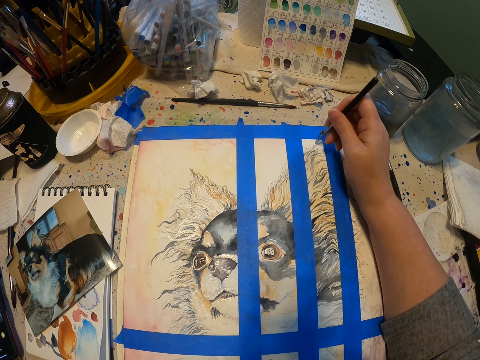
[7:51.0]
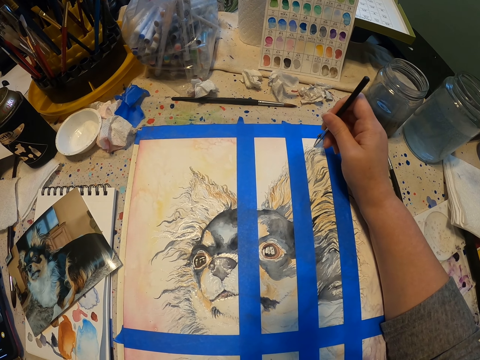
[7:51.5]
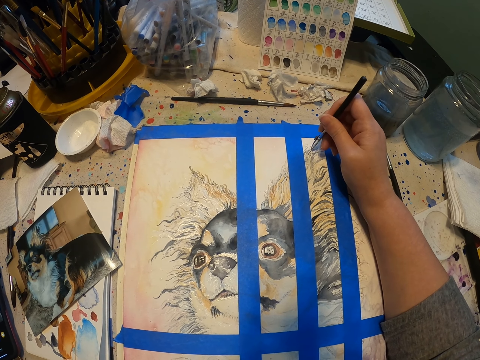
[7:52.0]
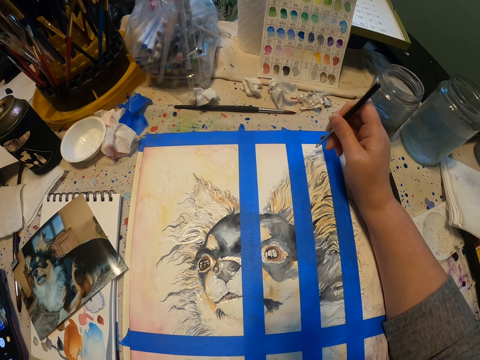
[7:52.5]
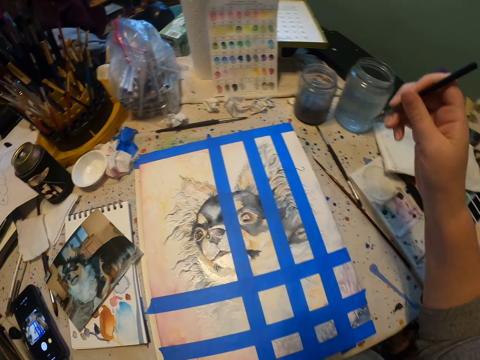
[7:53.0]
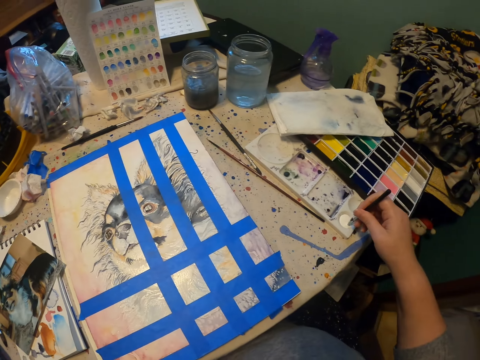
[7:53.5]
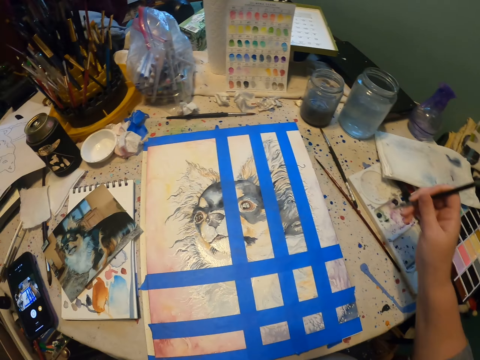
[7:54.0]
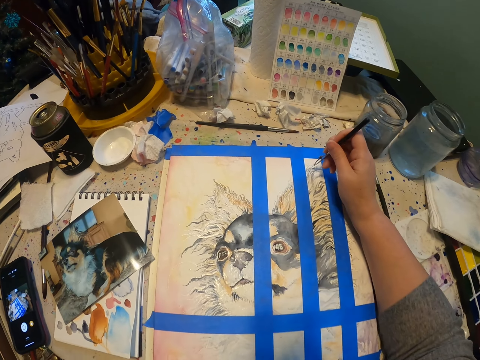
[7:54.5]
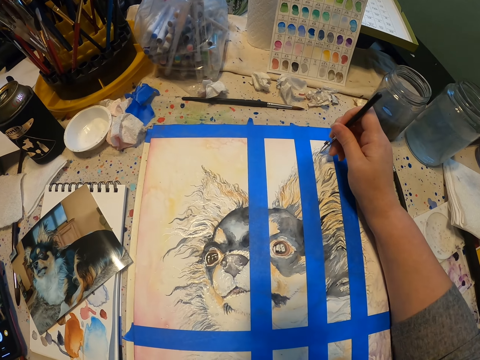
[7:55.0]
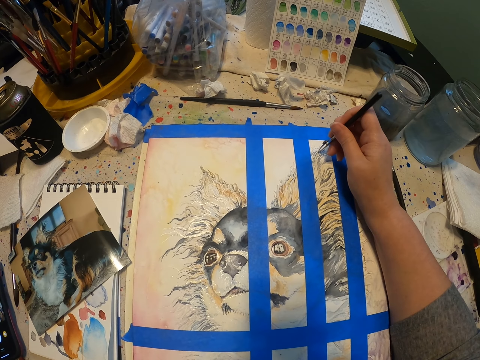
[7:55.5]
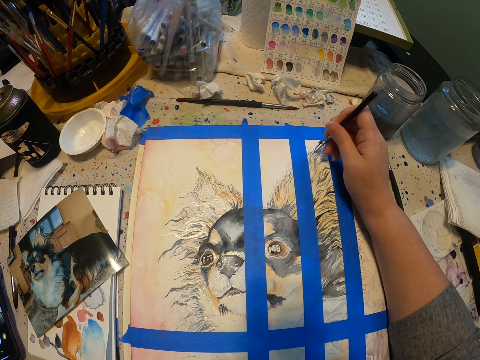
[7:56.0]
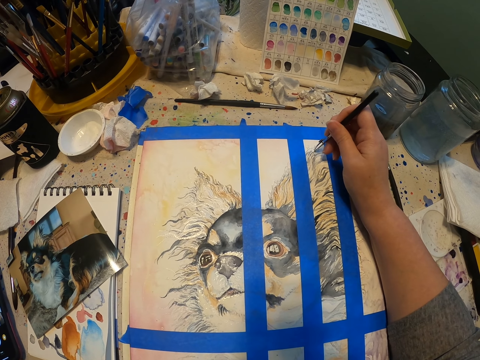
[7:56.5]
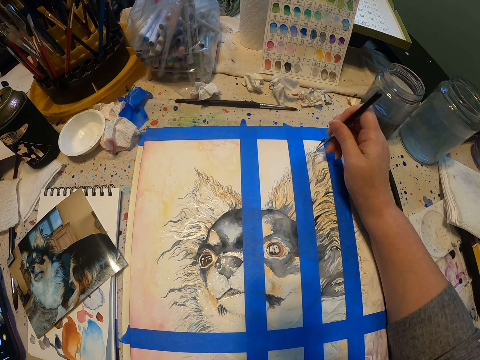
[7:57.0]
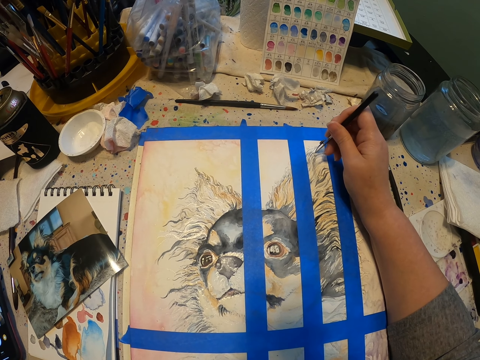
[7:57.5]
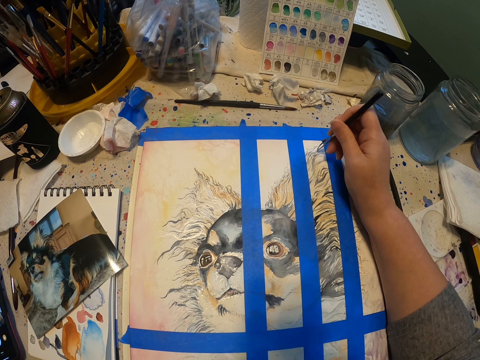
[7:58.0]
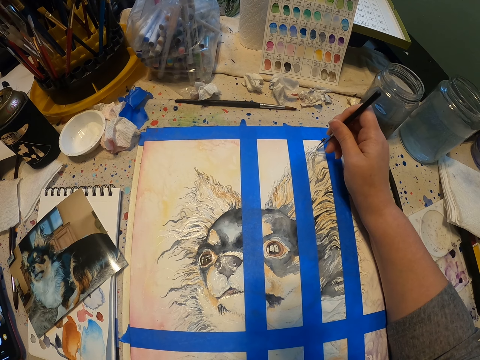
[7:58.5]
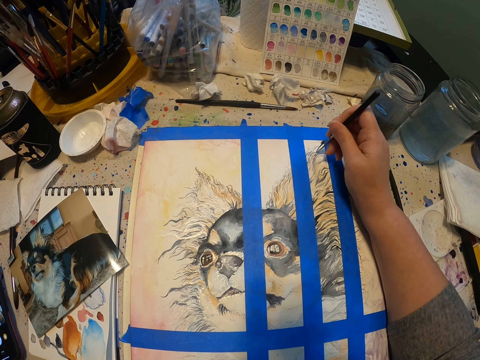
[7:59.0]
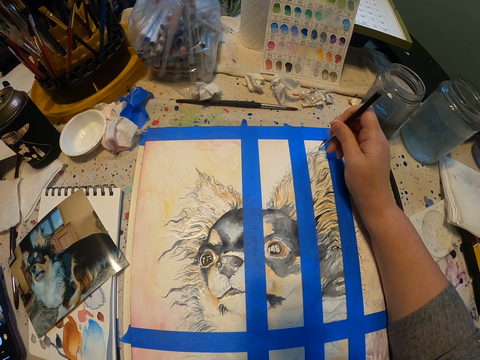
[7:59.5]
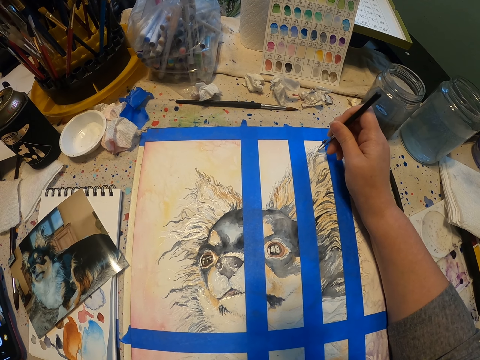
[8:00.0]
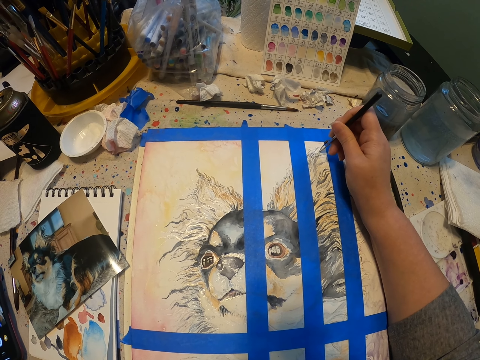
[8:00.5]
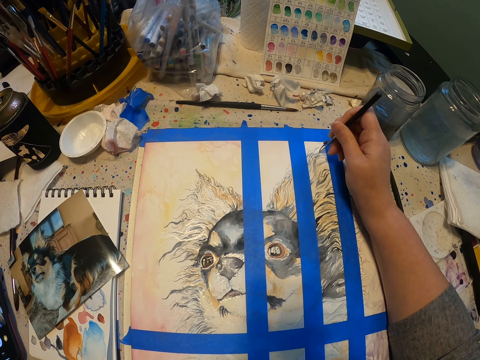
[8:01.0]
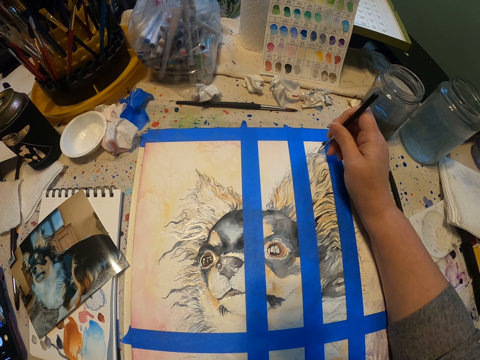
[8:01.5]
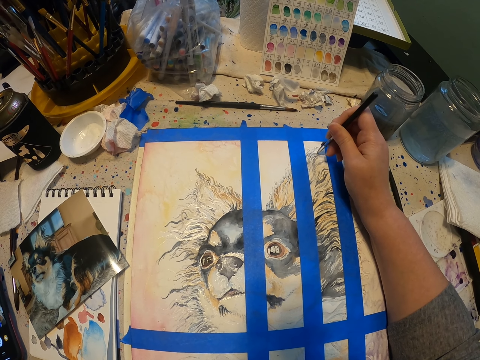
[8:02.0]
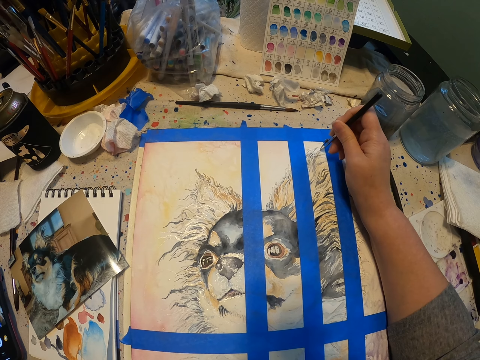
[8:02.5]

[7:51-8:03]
The camera wearer picks paint with the paint pen in the paint palette. They paint the art with the paint pen on the drawing paper.

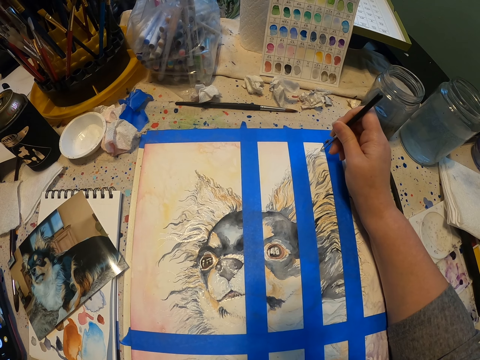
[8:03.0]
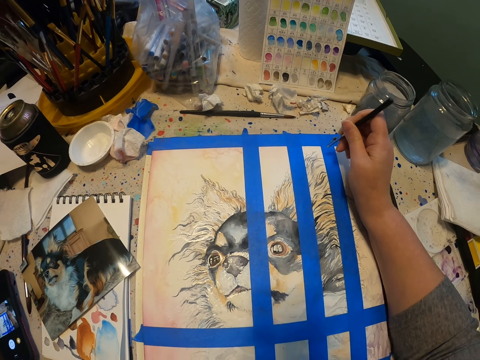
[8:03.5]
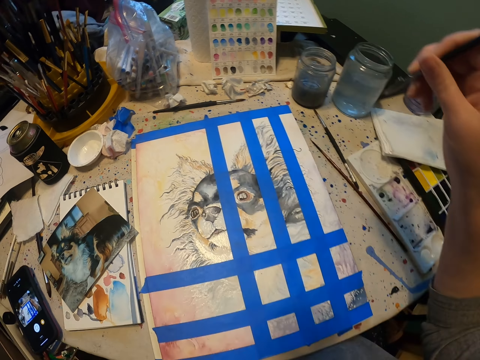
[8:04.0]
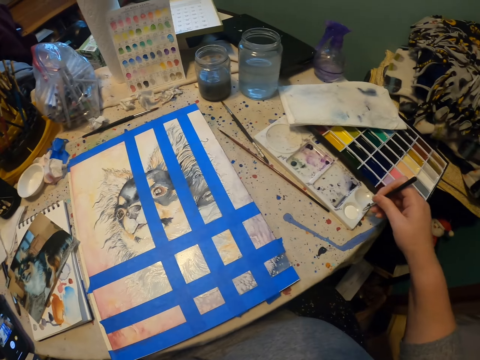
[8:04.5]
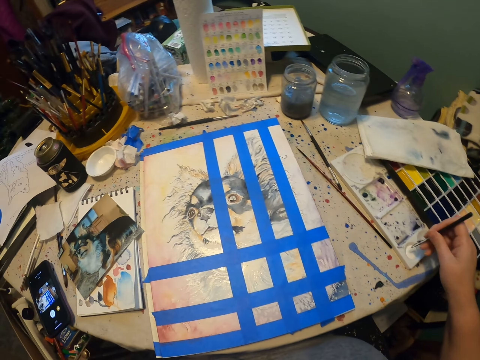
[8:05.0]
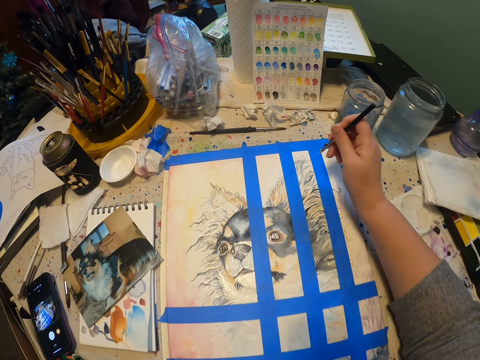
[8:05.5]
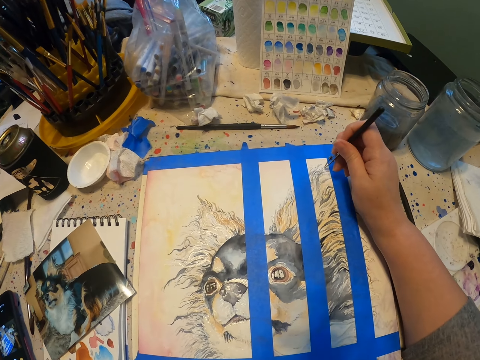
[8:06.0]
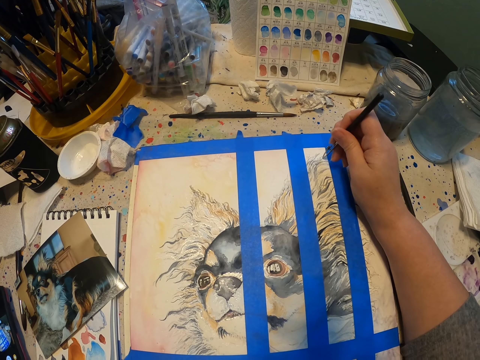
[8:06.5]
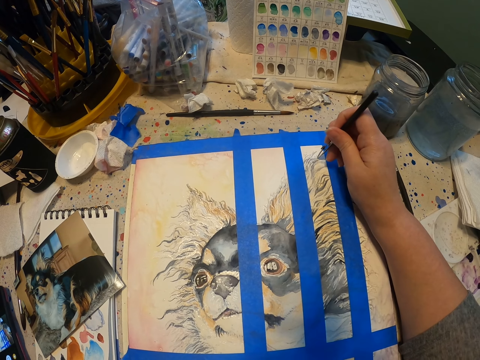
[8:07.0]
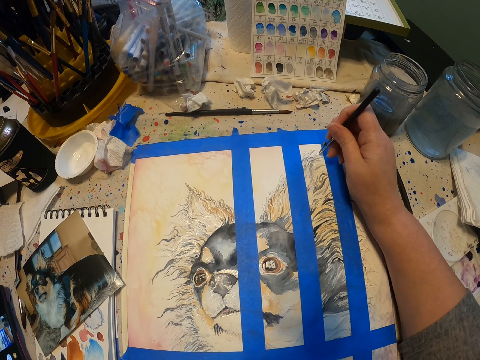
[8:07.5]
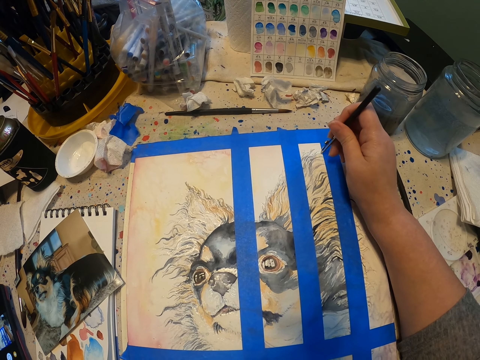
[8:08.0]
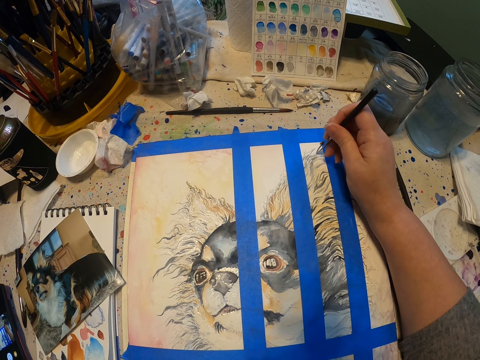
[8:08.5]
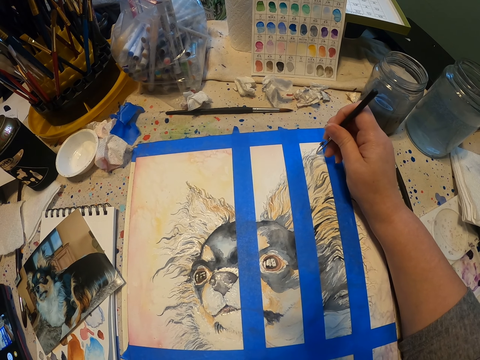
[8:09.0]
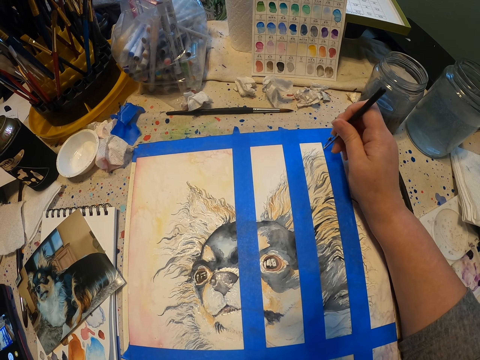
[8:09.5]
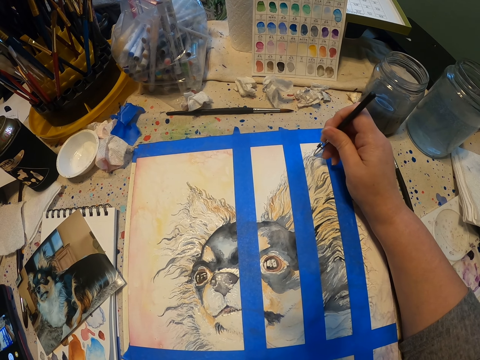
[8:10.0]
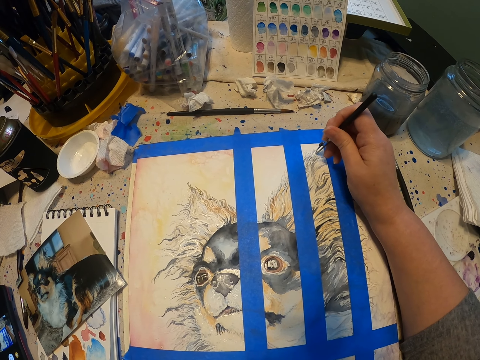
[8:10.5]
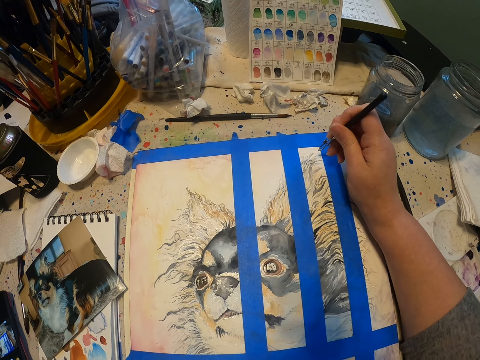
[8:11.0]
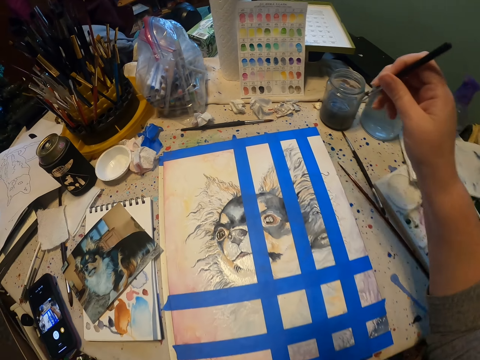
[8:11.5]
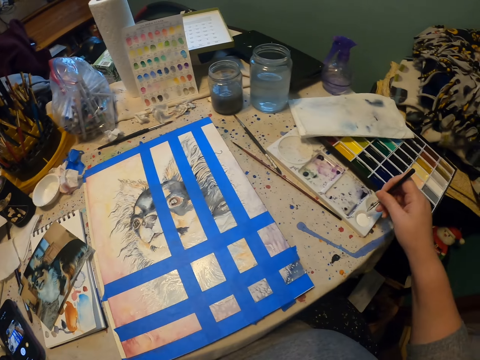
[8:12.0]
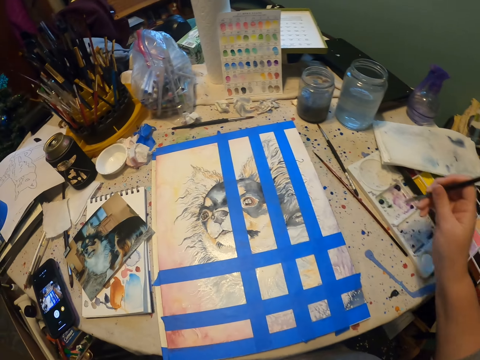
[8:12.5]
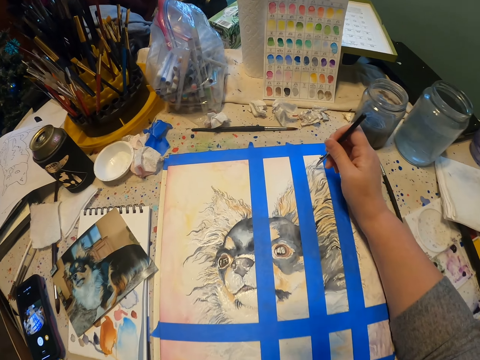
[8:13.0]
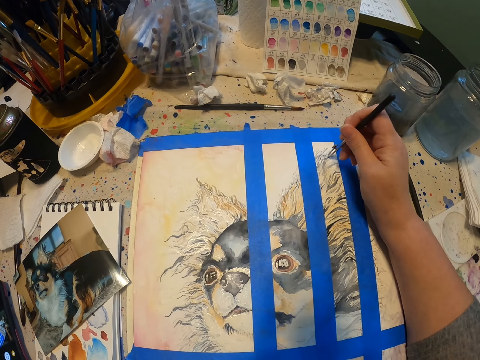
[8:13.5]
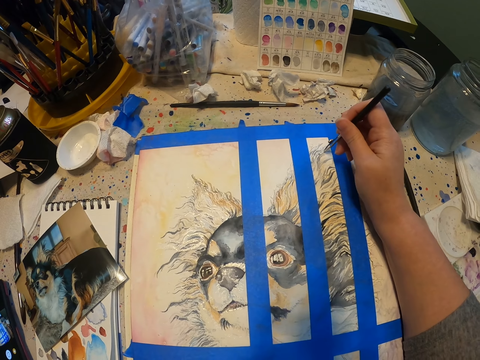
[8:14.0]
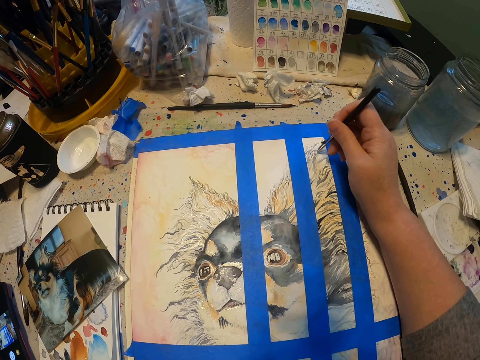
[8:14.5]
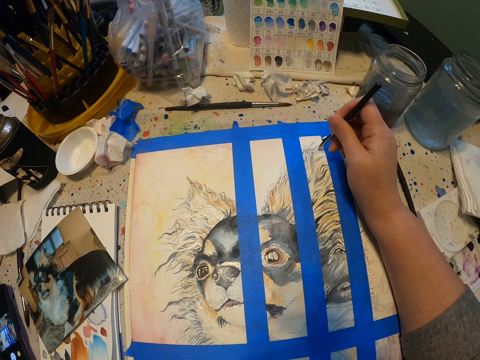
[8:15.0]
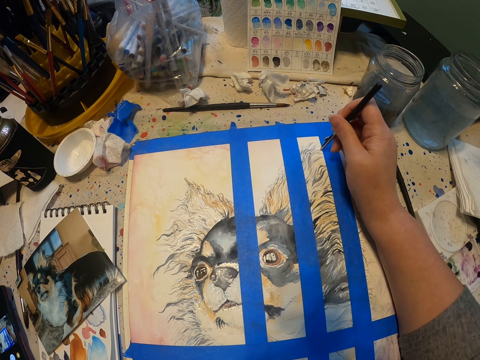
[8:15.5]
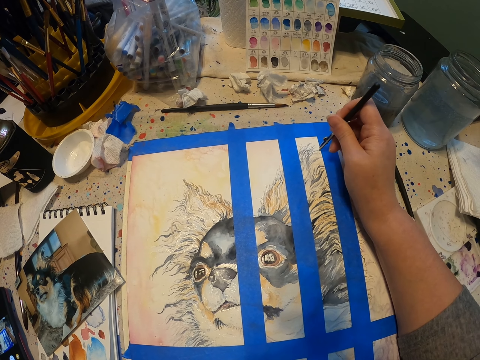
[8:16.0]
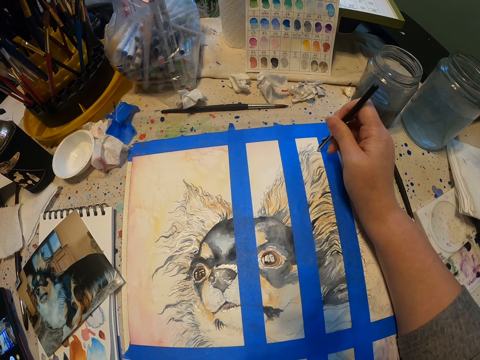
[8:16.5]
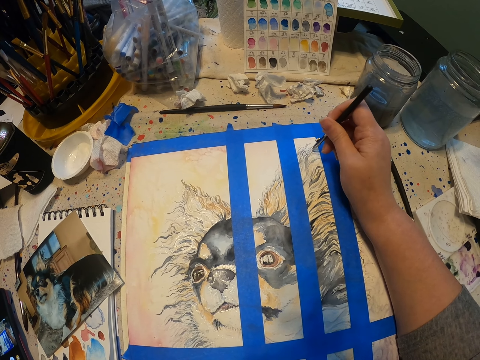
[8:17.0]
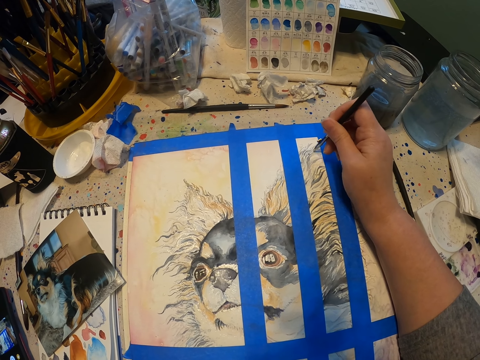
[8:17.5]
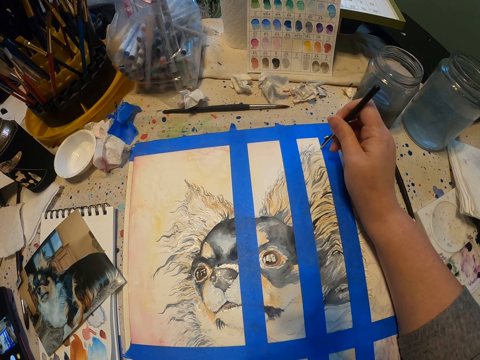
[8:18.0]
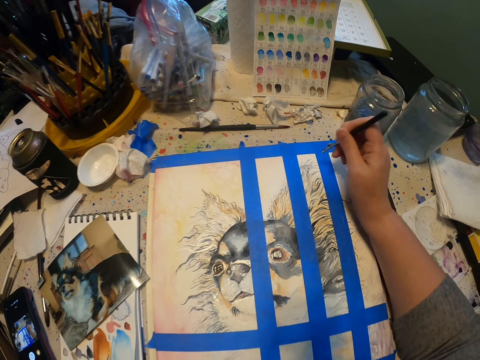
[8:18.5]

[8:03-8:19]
The camera wearer picks paint with the paint pen in the paint palette. They paint the art with the paint pen on the drawing paper. They pick paint with the paint pen in the paint palette. They paint the art with the paint pen on the drawing paper.
